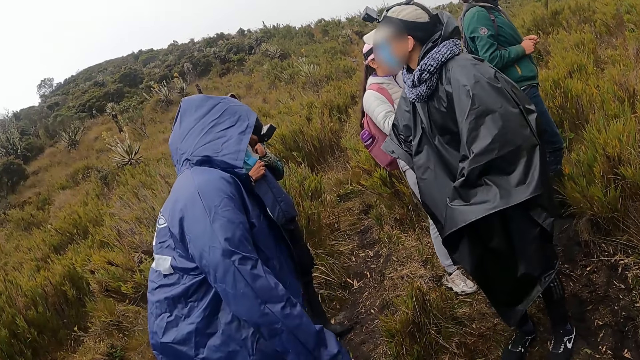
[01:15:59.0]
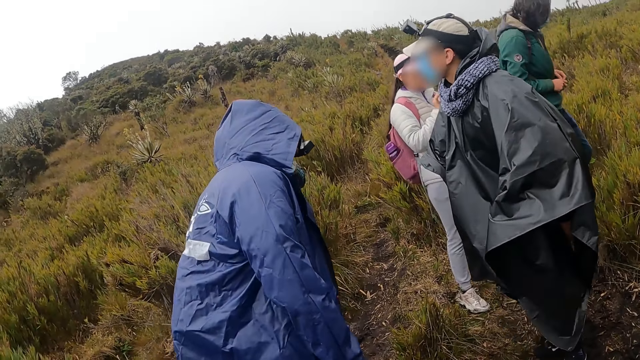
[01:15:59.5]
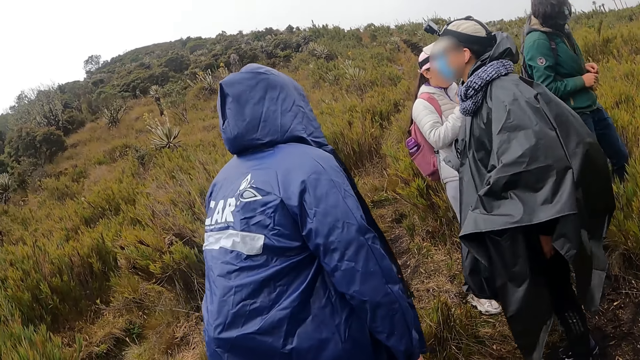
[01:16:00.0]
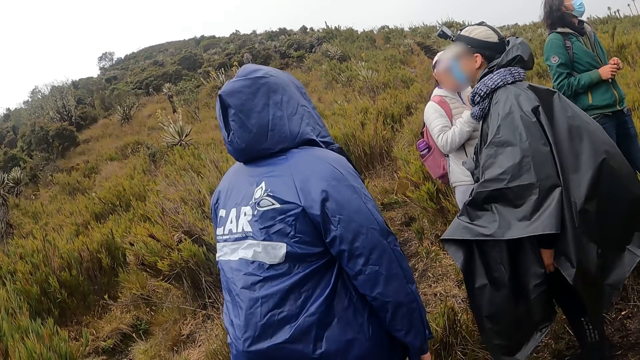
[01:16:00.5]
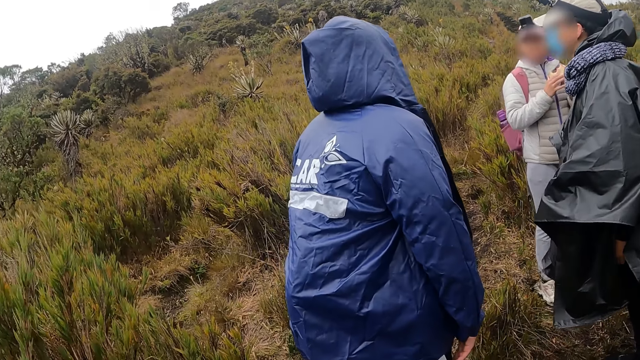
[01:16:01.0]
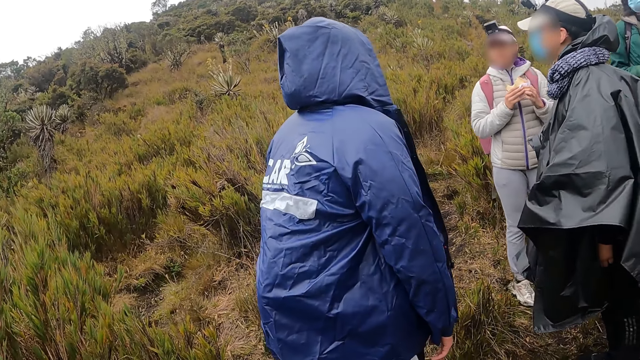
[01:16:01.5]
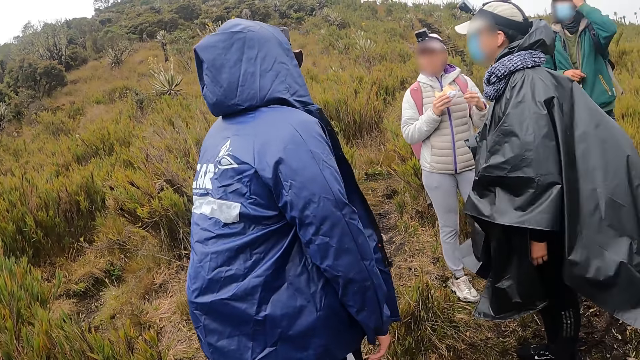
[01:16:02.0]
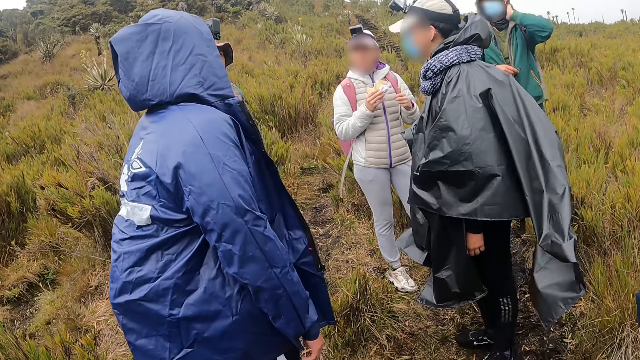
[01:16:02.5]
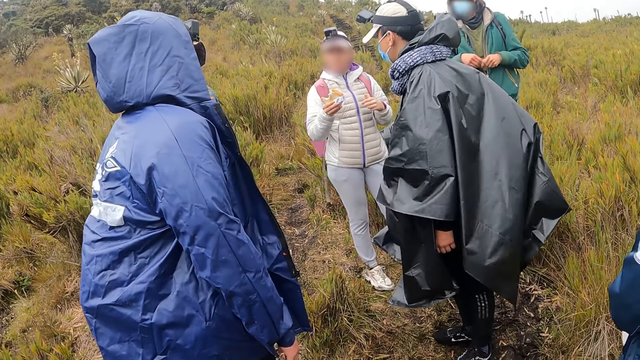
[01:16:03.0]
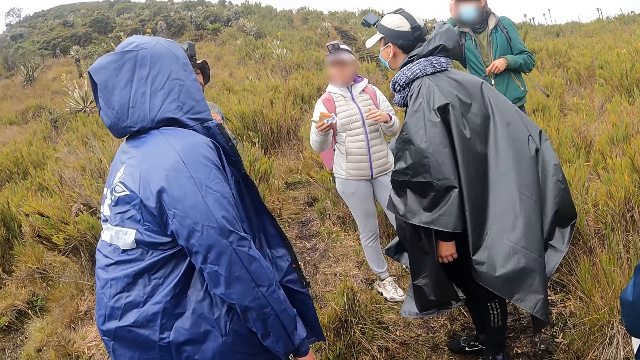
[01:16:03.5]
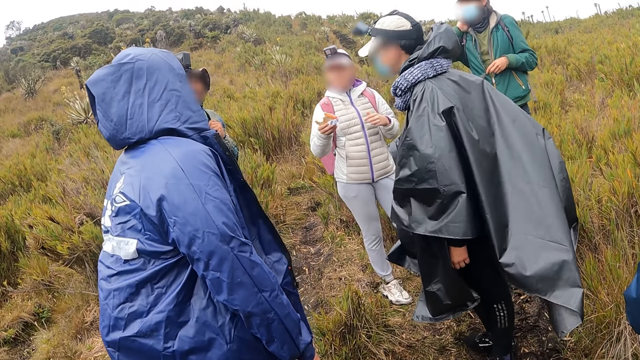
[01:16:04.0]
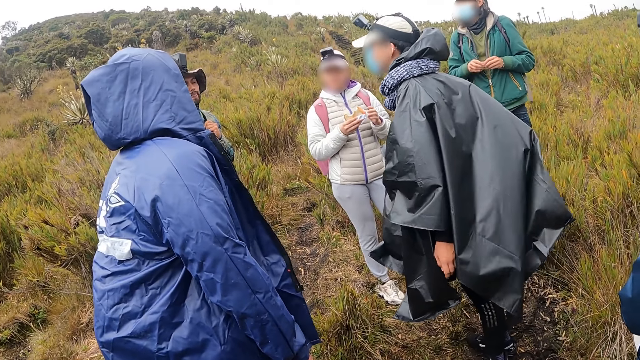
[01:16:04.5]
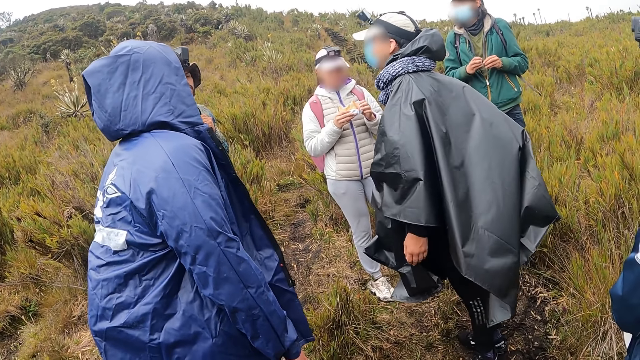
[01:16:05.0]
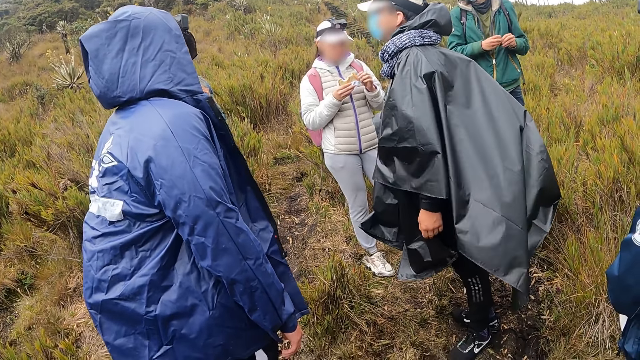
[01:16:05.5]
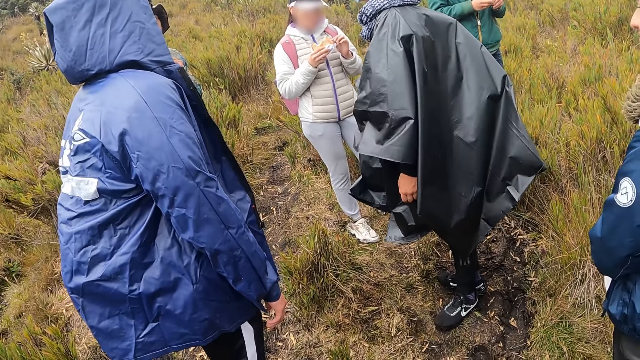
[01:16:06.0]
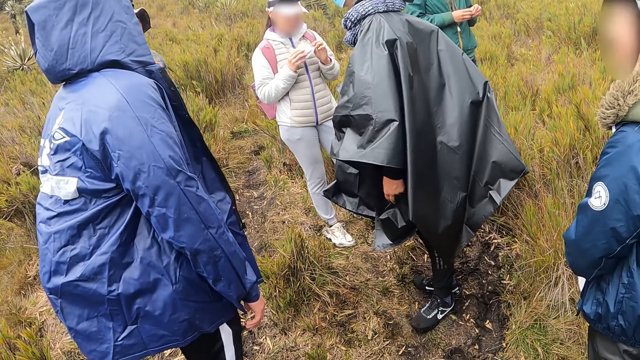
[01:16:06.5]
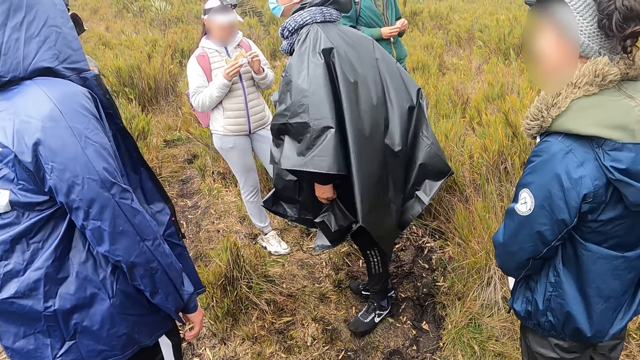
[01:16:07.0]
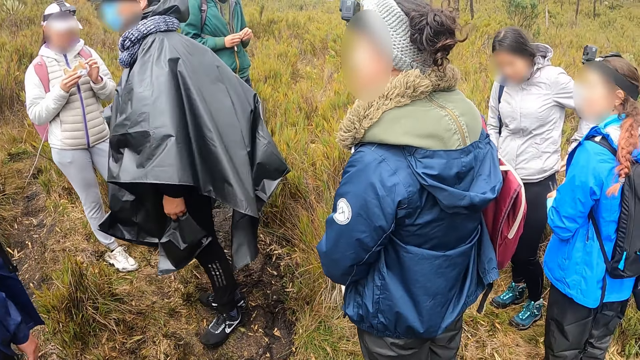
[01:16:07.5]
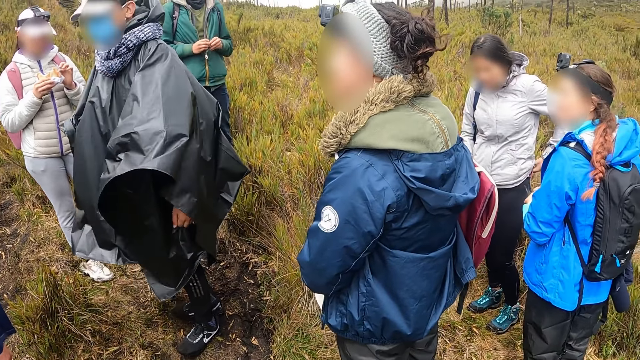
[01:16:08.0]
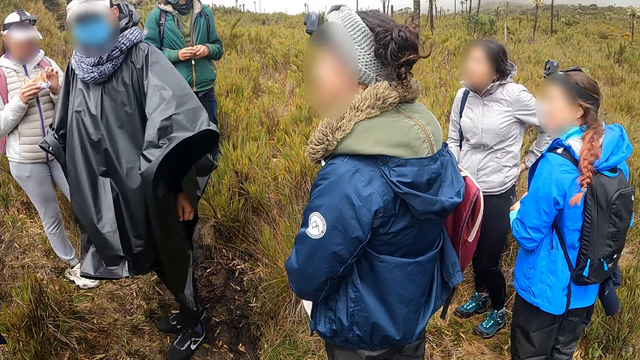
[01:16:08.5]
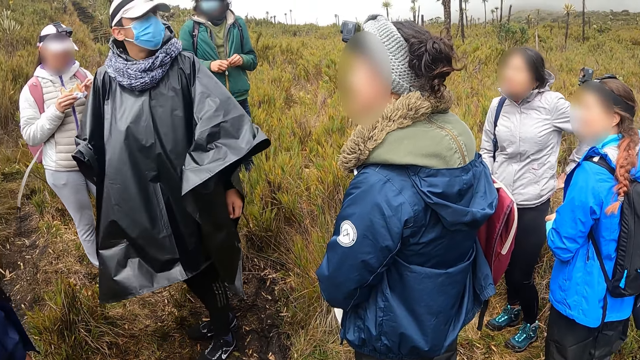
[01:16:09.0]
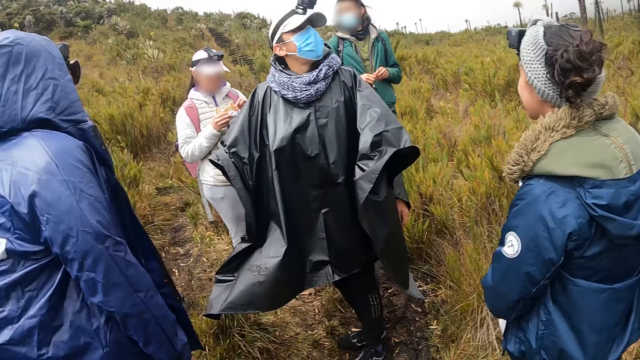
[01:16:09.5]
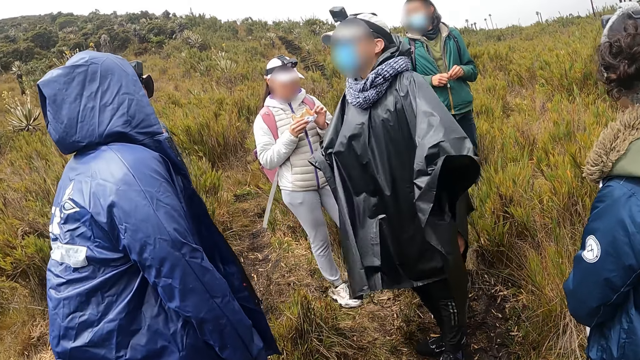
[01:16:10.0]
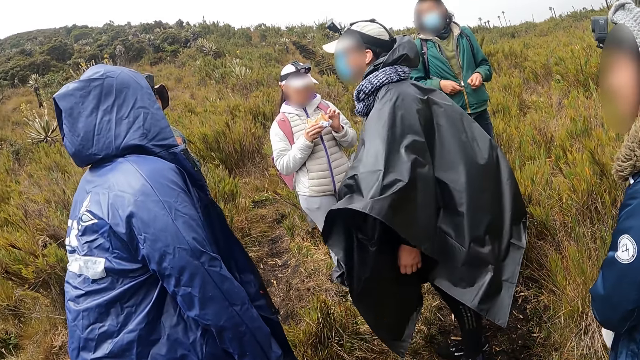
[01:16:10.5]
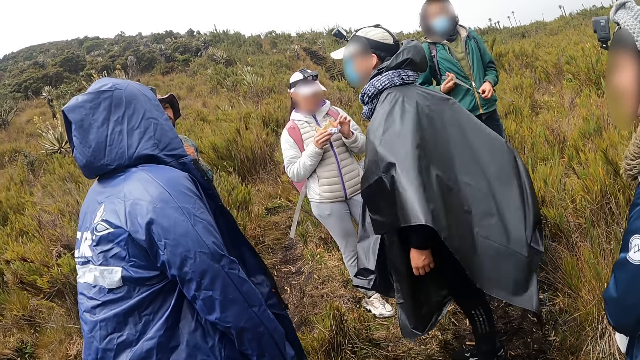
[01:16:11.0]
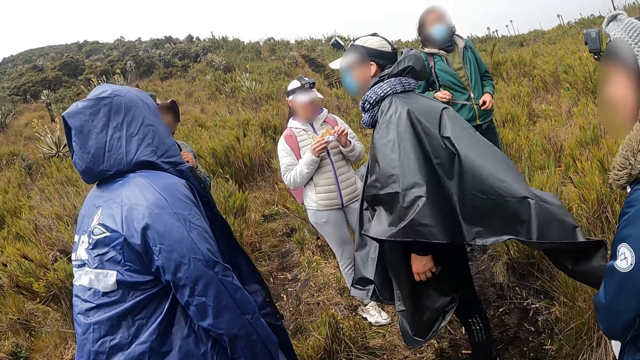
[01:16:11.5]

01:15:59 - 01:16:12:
The woman picks up a snack in her right hand with her left hand. Another woman adjusts her pants with her left hand.

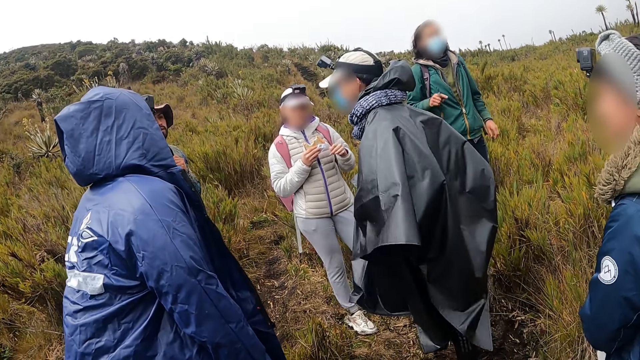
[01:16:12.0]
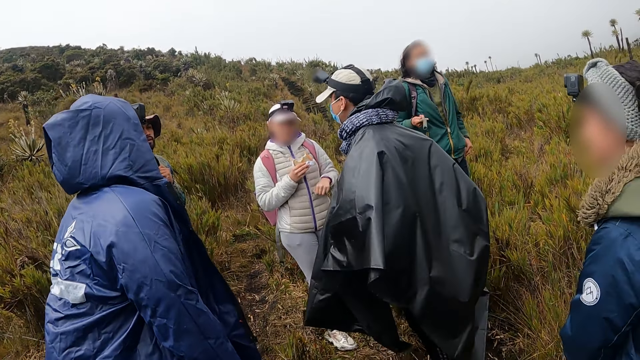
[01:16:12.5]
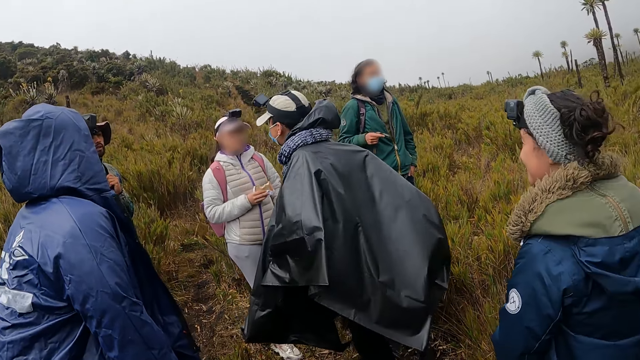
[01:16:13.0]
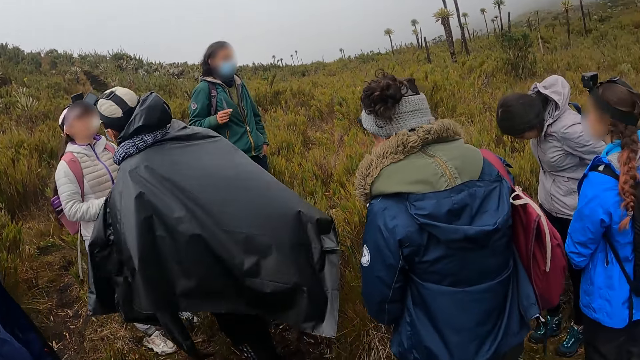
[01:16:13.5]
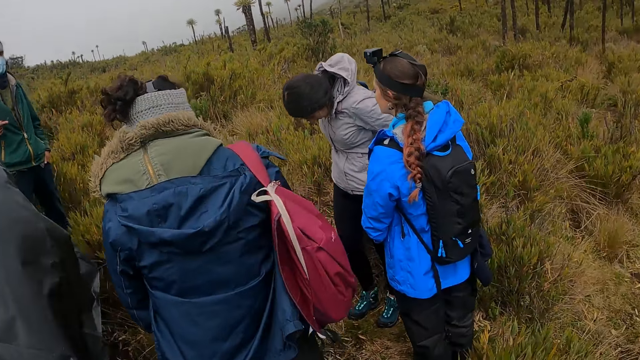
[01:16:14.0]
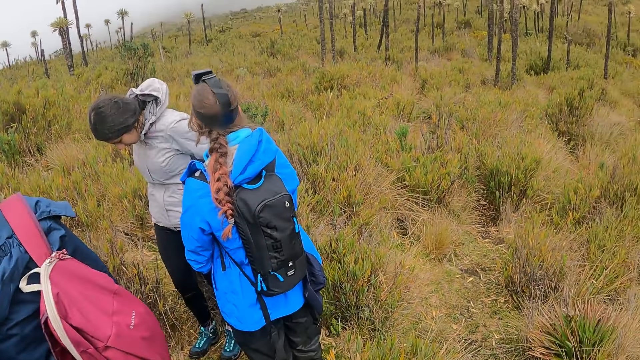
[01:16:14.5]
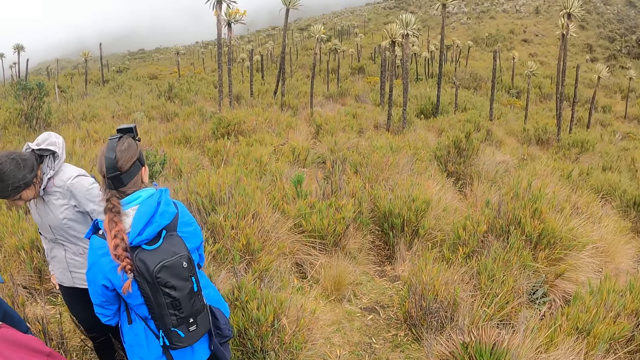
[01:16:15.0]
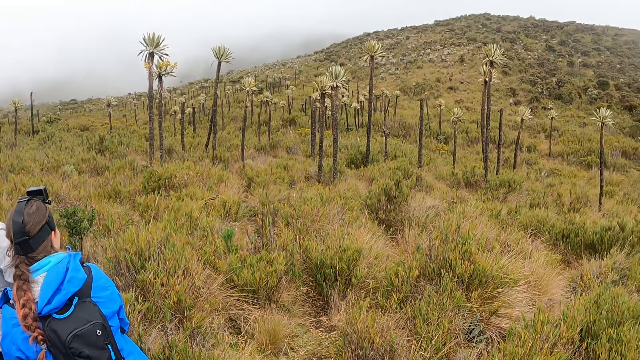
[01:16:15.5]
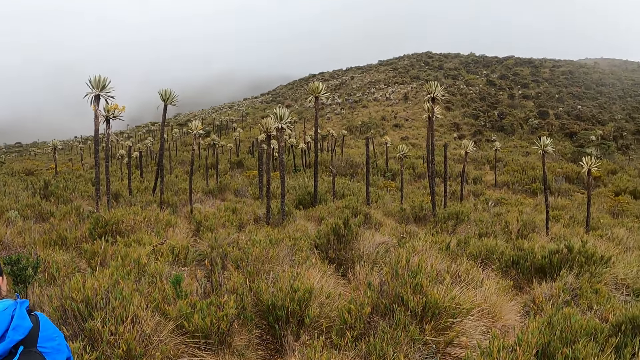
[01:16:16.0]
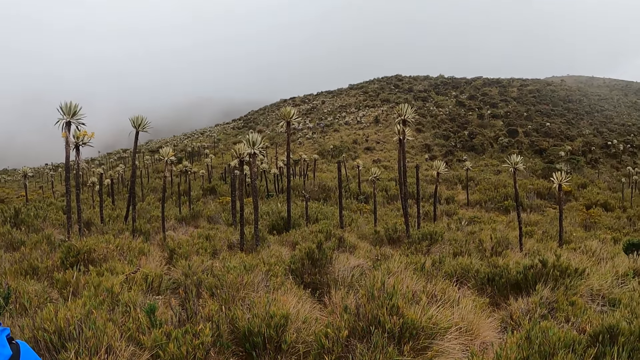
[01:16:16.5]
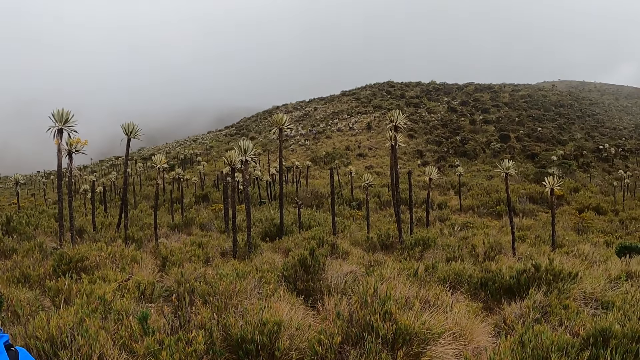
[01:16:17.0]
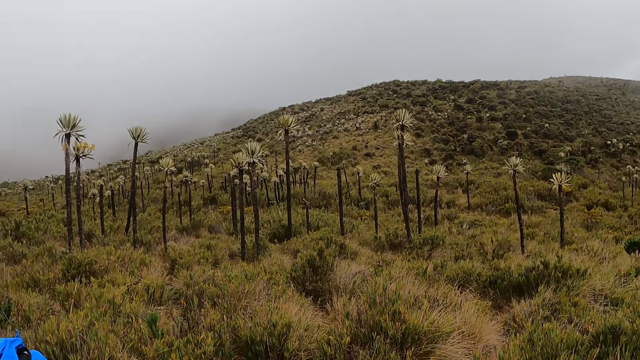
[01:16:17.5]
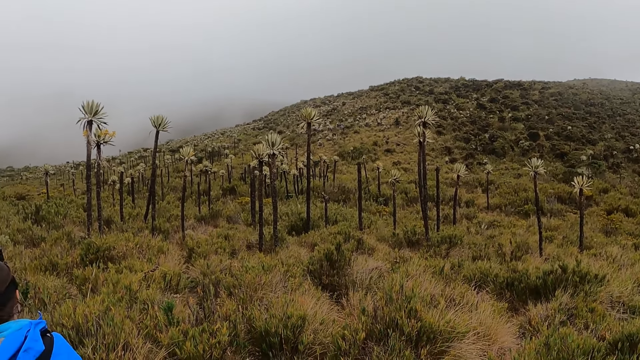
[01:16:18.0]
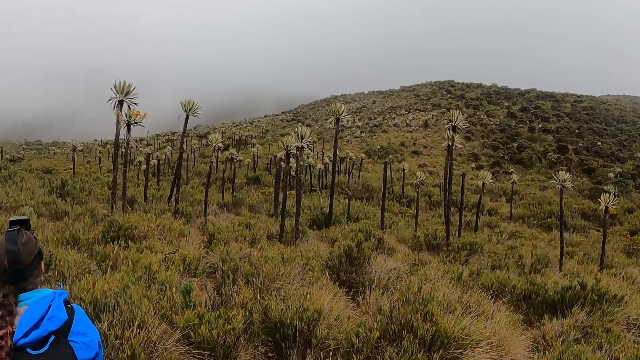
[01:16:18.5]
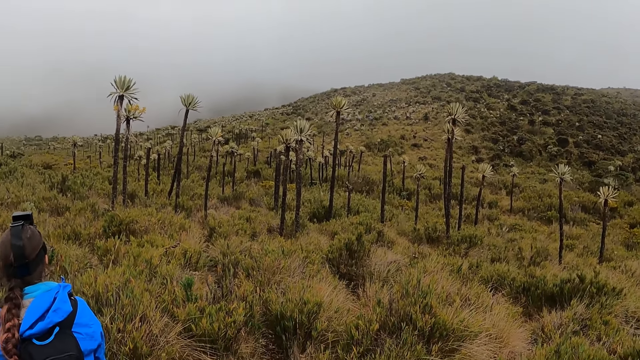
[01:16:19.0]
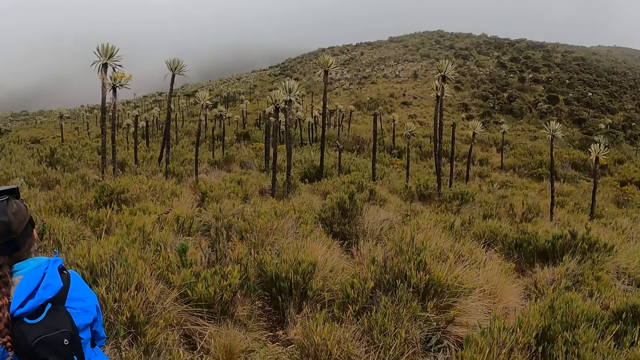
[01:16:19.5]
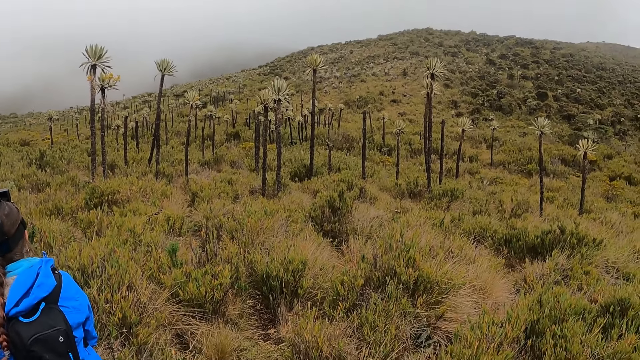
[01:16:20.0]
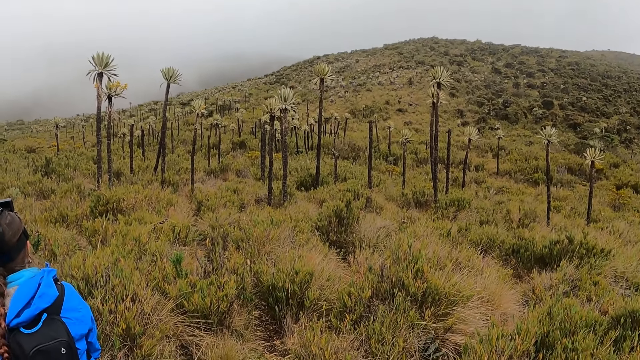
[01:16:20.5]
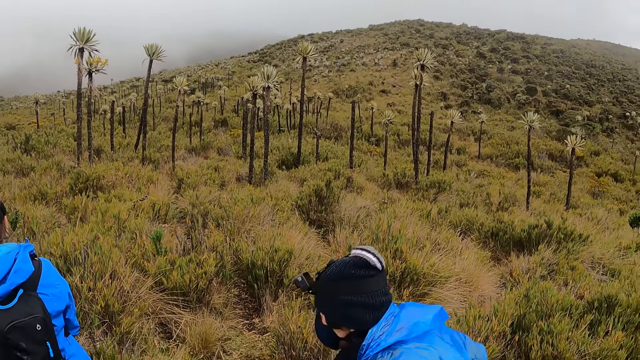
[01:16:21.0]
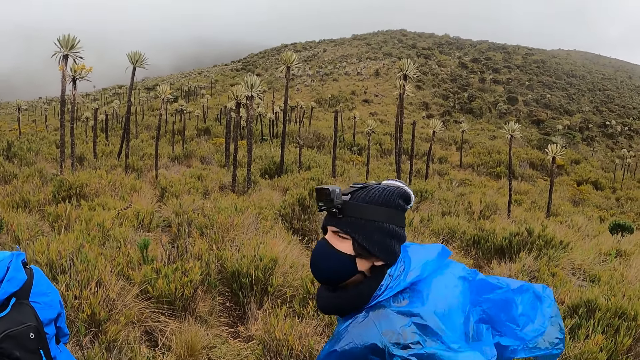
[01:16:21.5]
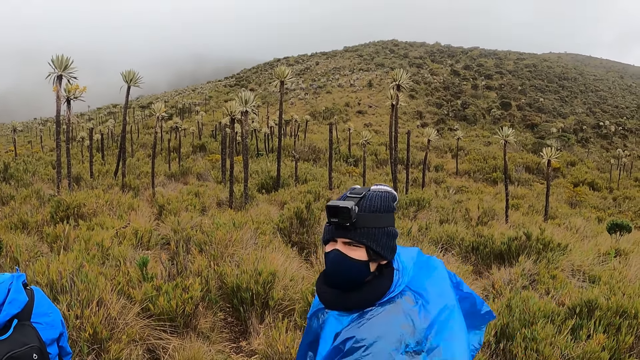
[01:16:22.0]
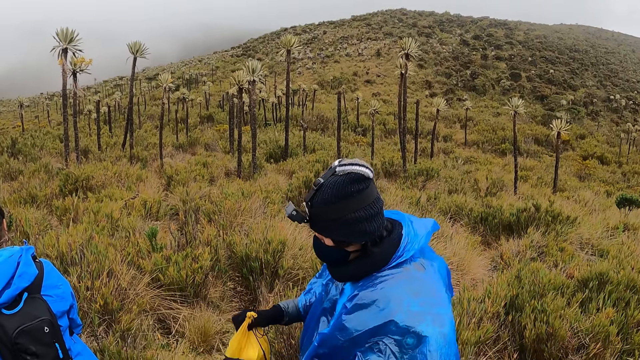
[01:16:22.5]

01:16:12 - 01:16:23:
A man jumps up from the ground.
